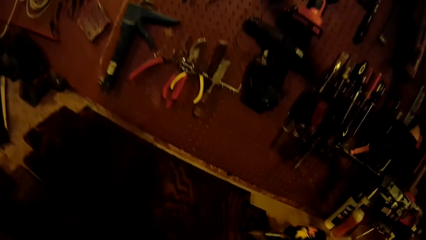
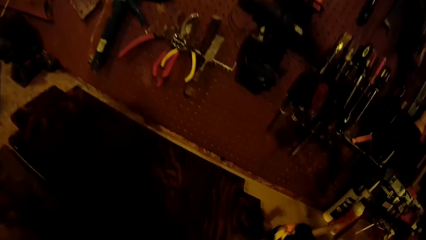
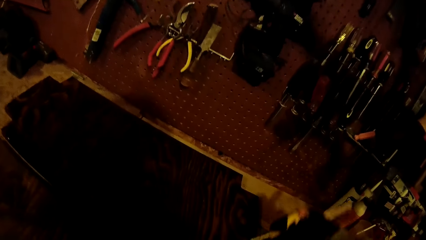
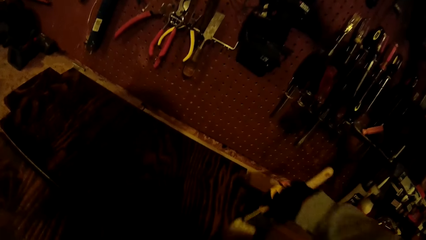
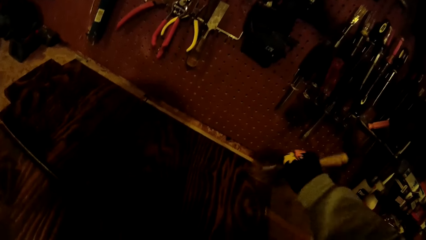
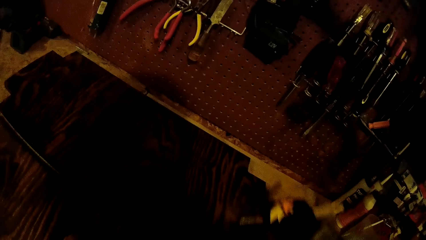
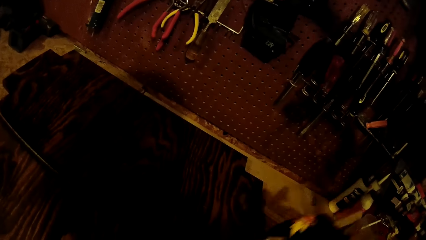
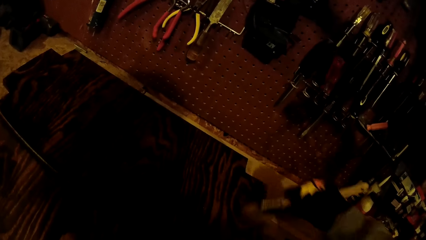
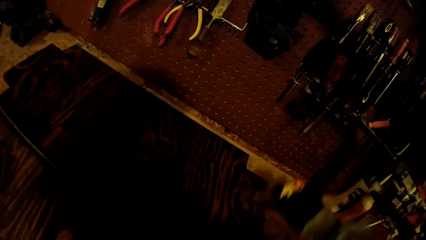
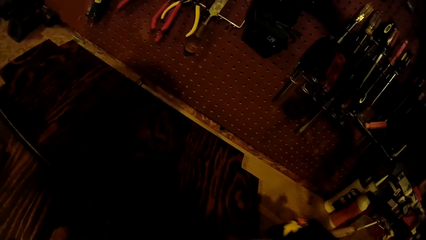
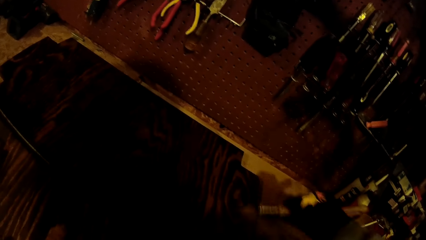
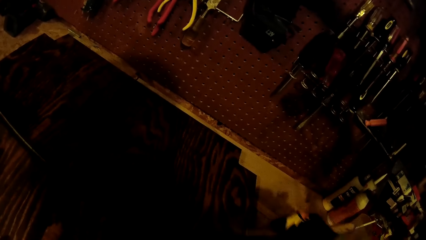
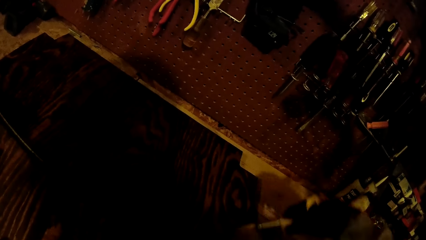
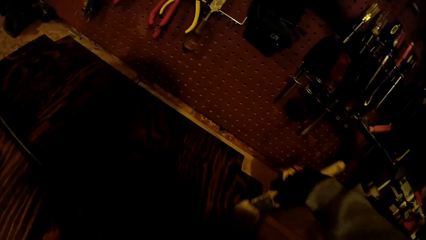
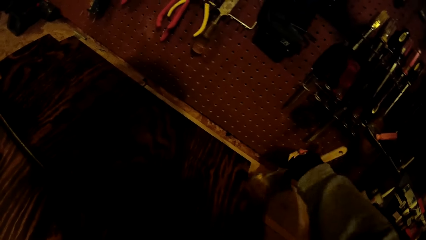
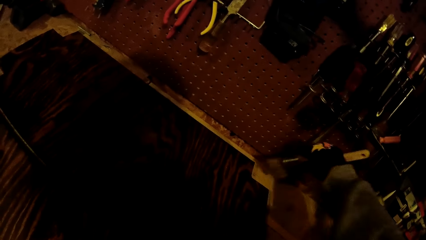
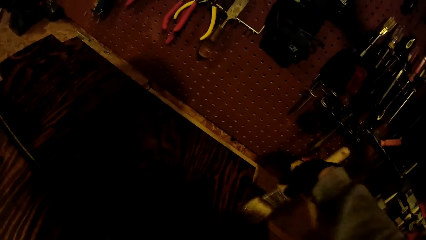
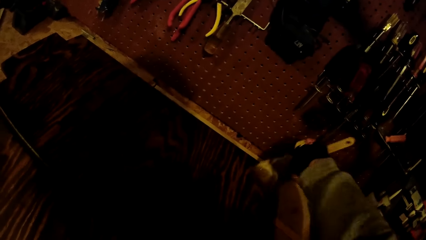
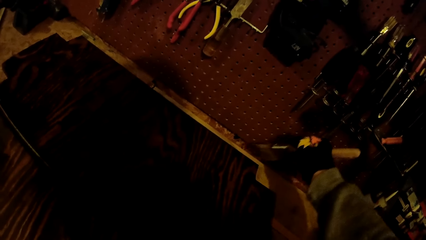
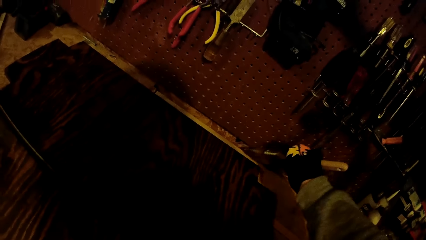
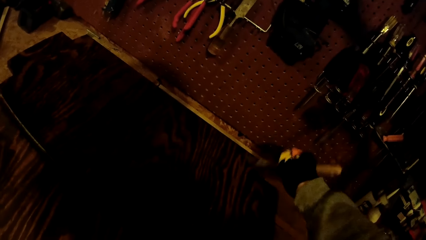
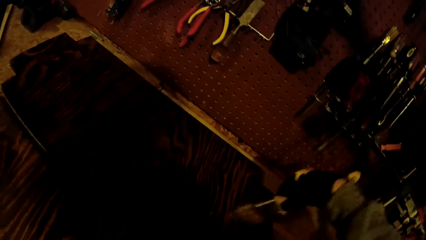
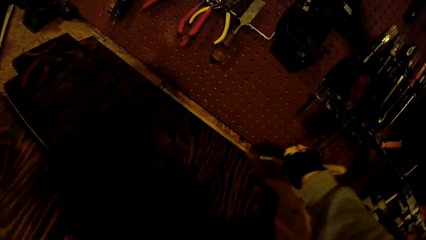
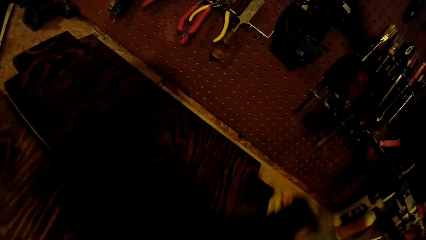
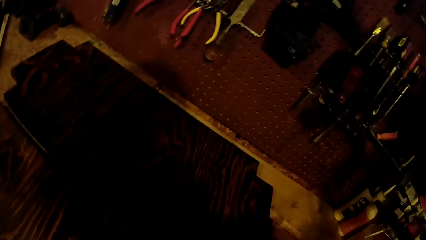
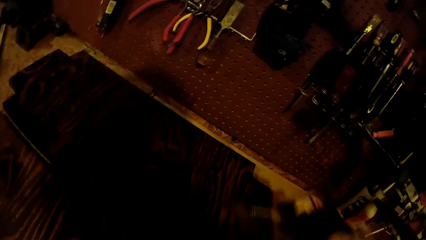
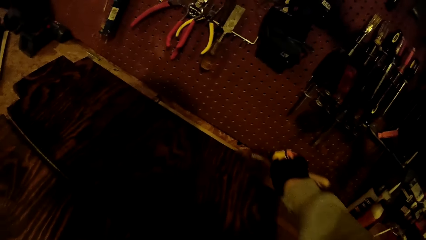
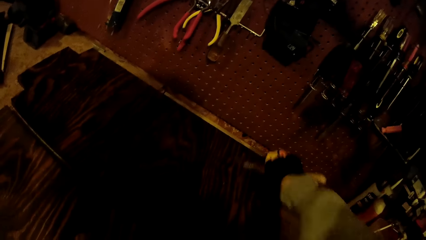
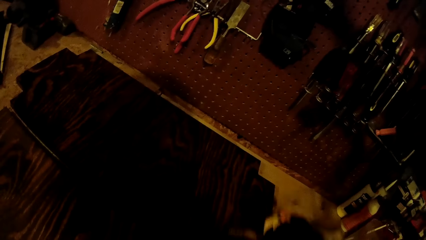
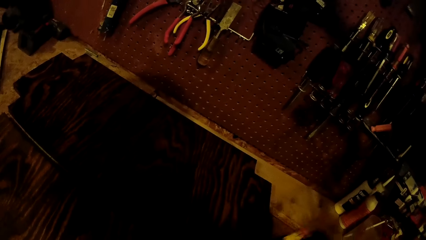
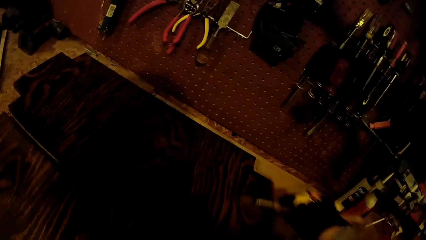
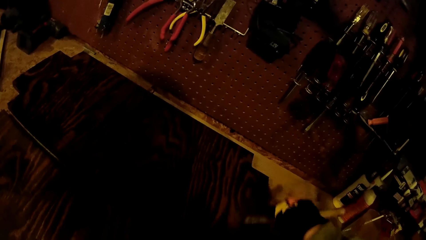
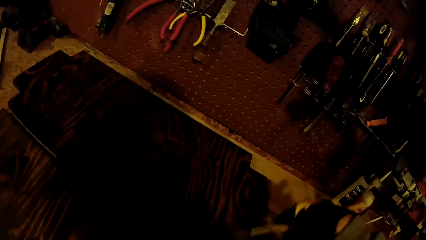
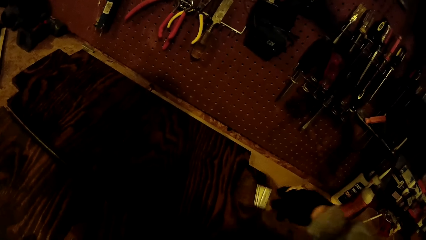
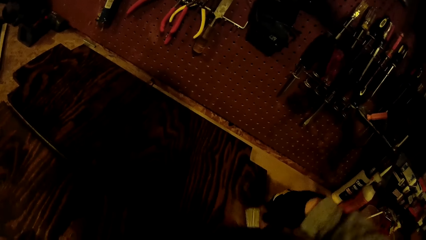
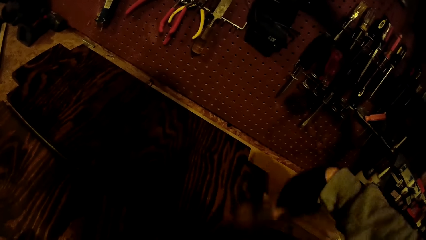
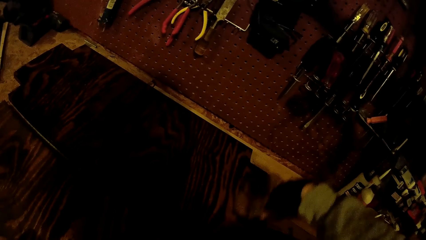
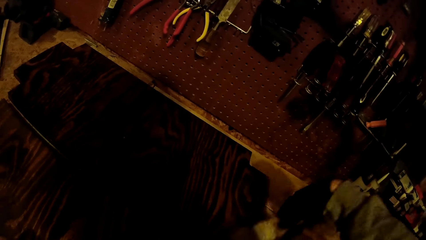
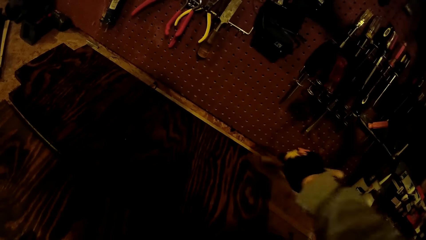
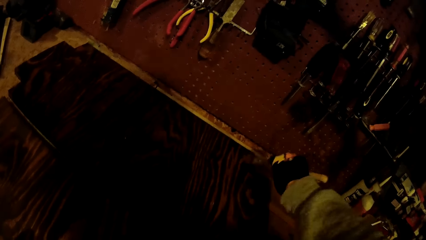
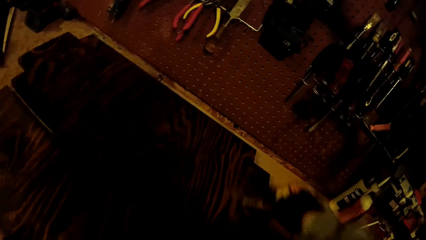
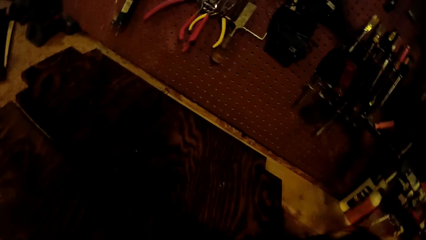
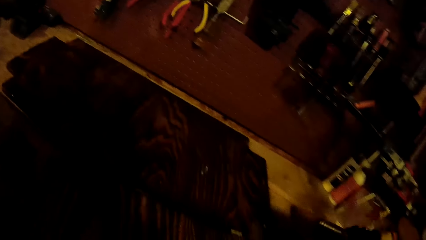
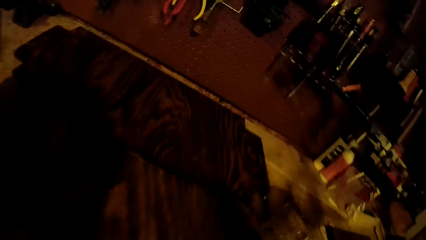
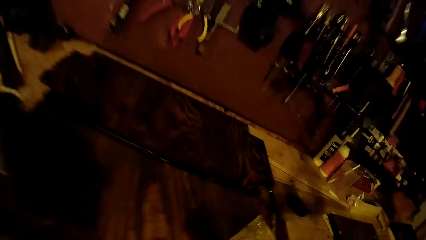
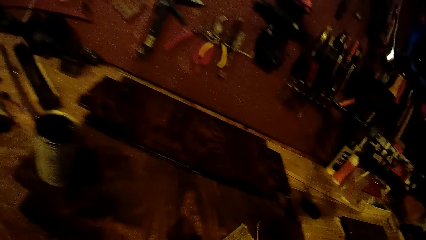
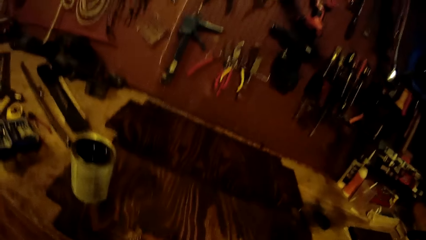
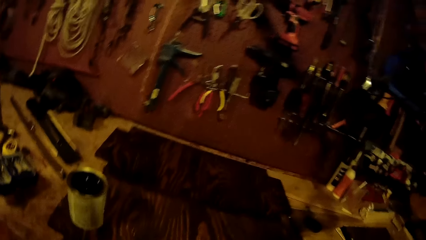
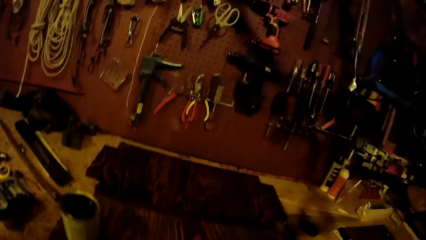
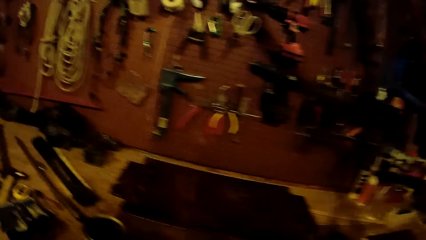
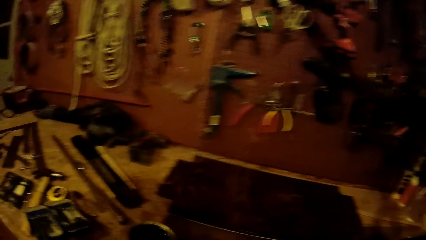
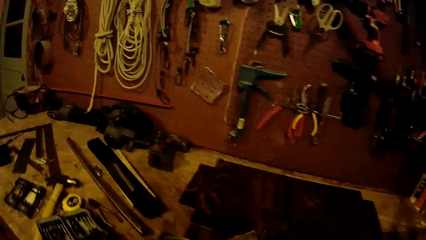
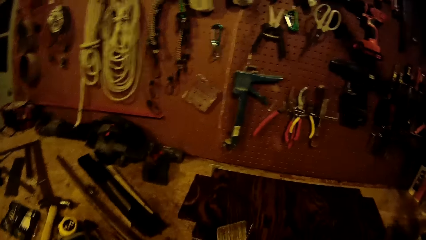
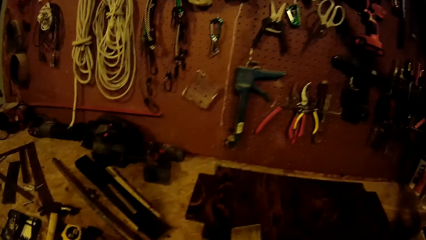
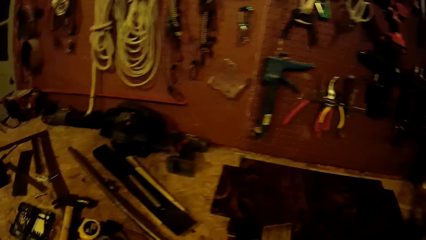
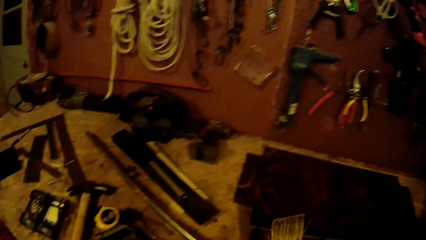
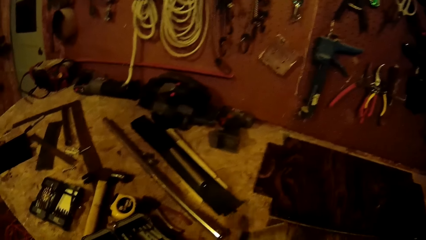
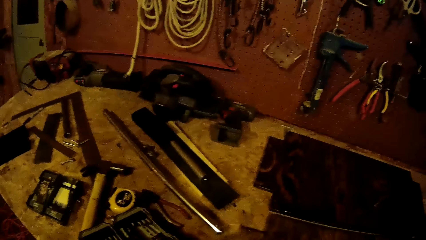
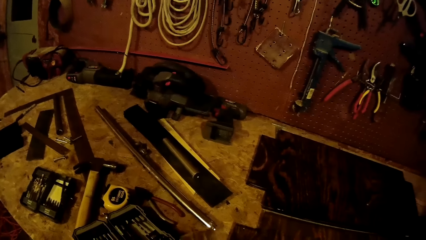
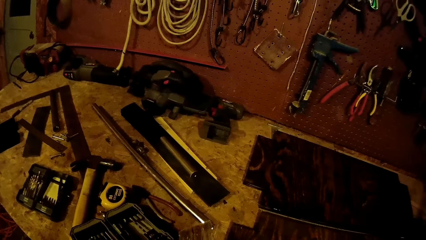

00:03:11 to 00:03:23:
The camera wearer paints the wooden board on the worktable with the paintbrush in his gloved right hand. He stares at the wall. He moves the can from the wooden board on the worktable to the worktable with his gloved right hand.

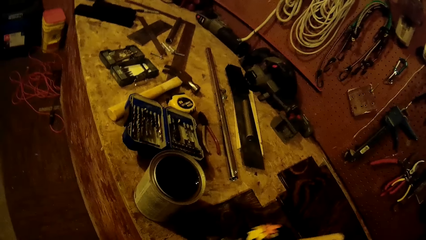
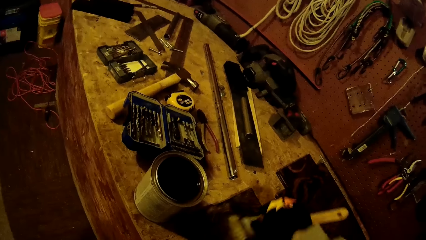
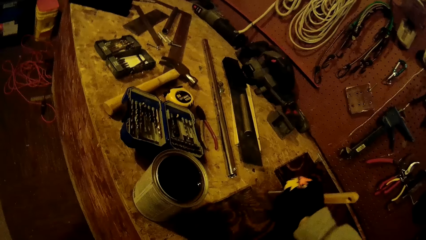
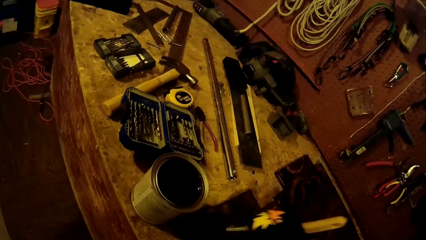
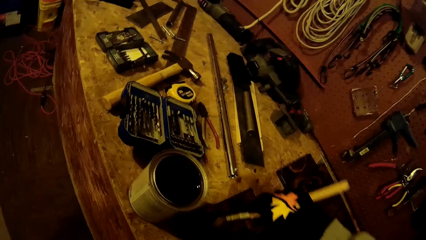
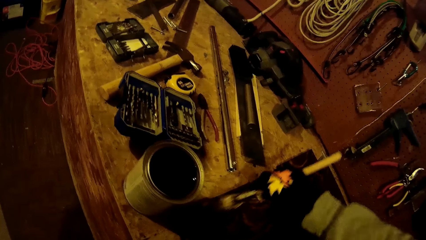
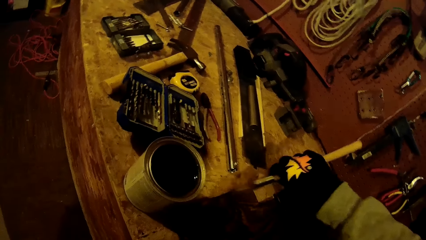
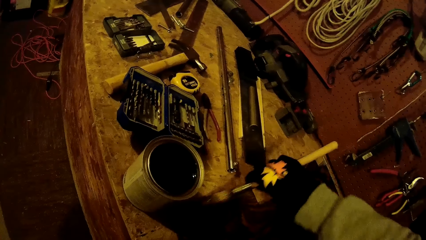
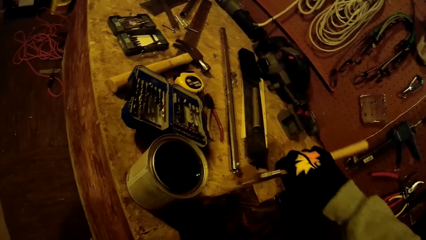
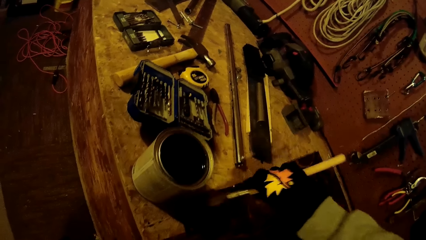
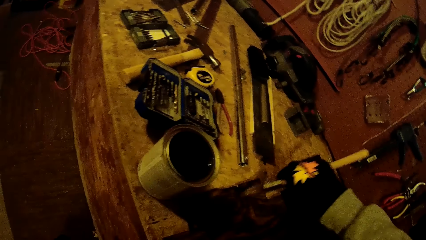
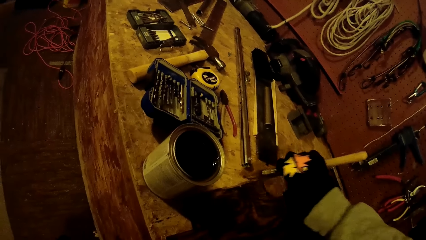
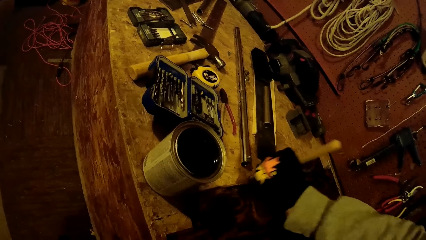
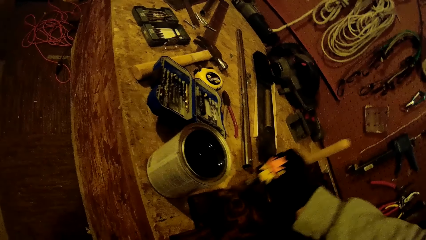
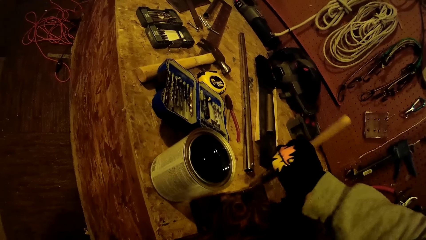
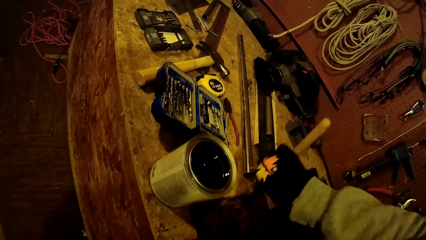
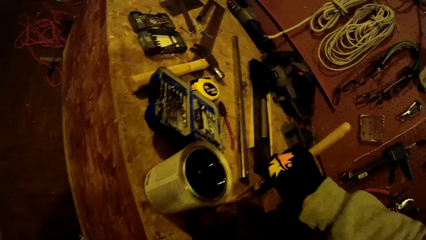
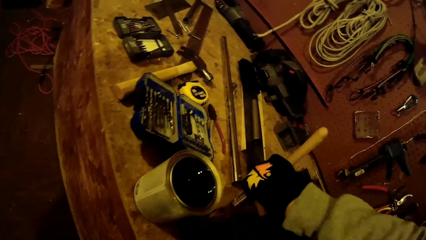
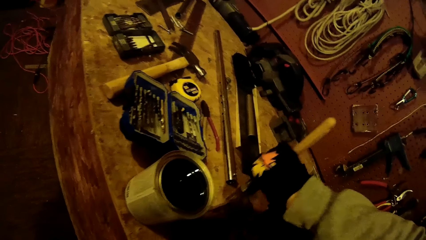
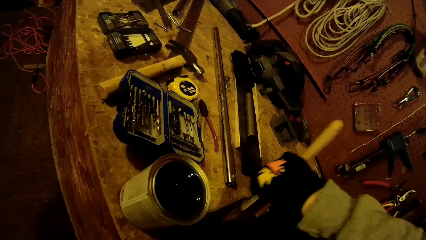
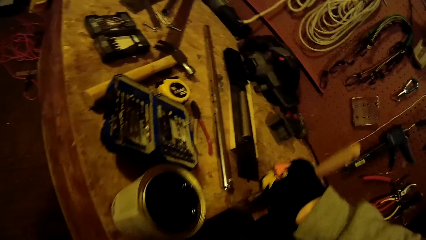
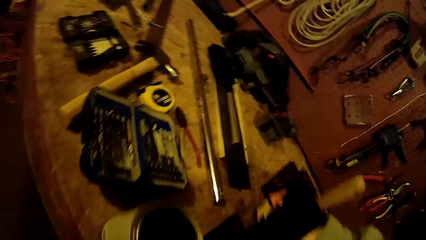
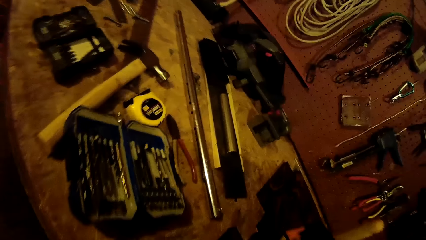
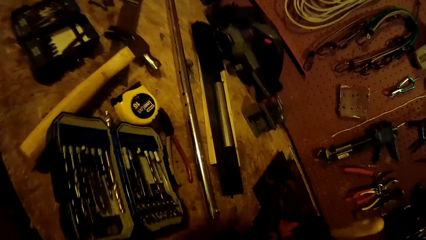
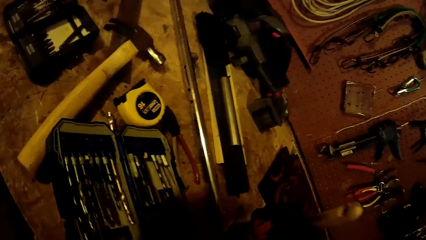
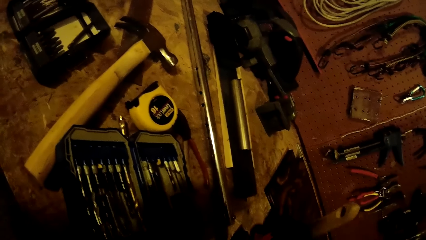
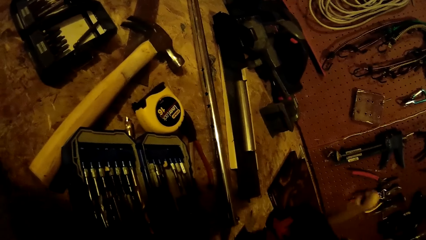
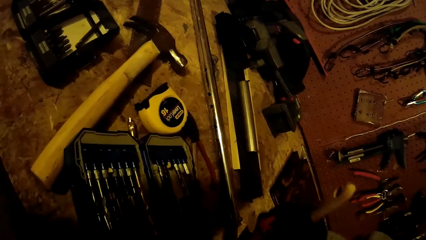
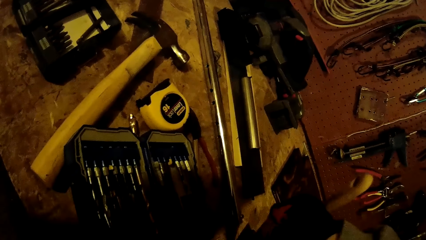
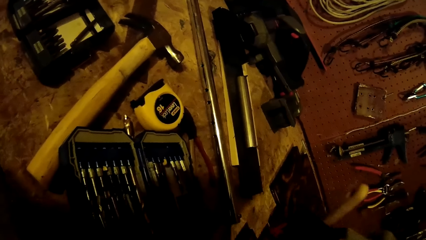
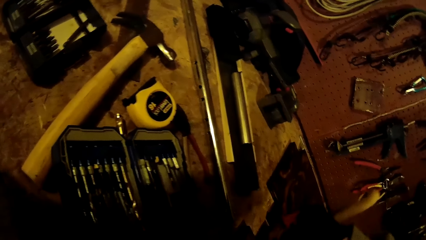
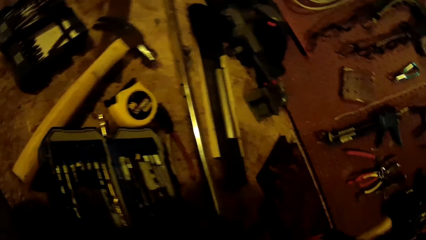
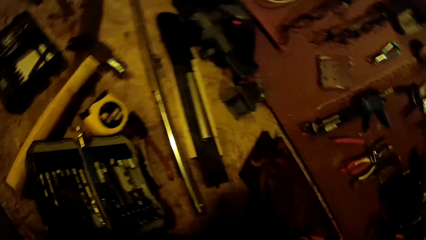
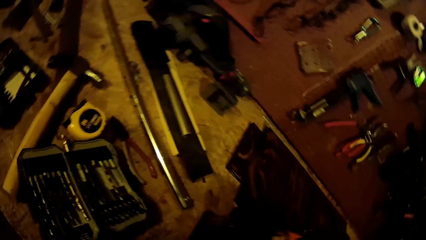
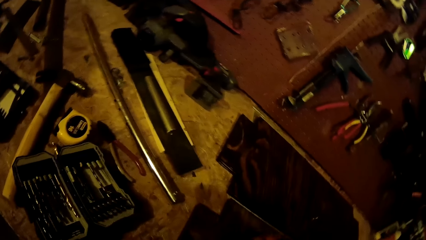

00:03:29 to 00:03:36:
The camera wearer paints a wooden board on the worktable with the paintbrush in his gloved right hand.
